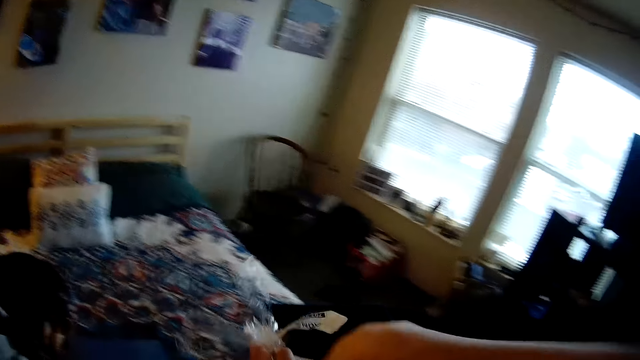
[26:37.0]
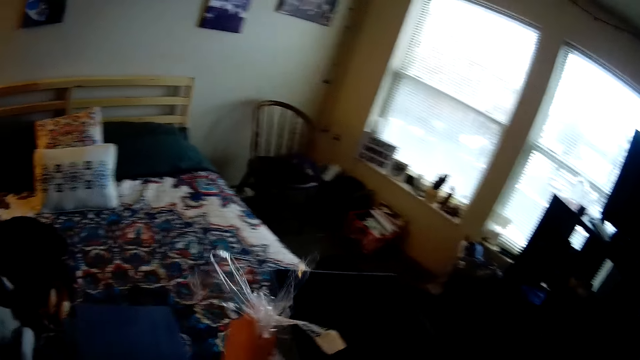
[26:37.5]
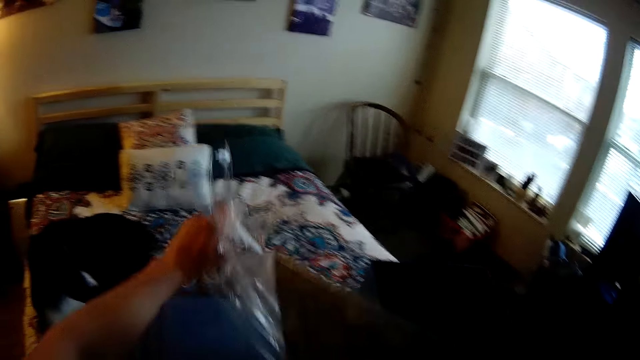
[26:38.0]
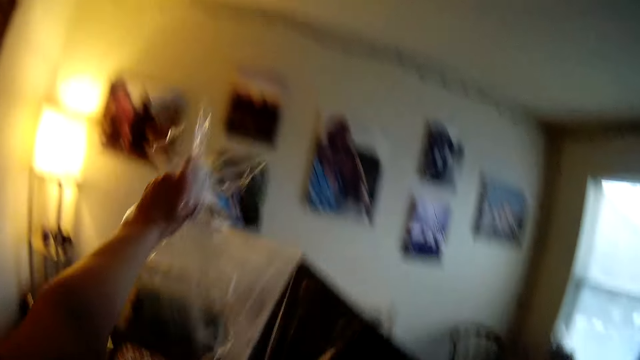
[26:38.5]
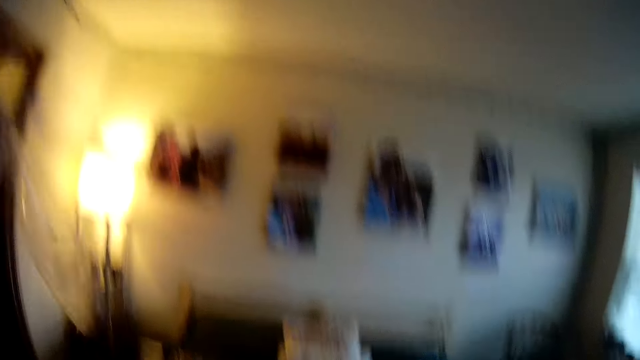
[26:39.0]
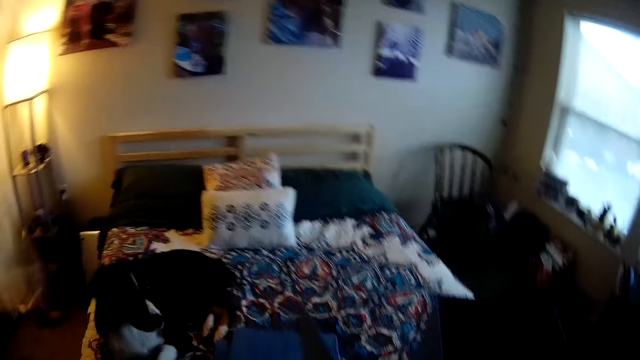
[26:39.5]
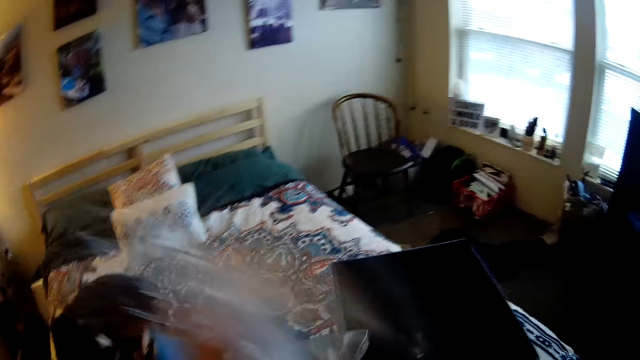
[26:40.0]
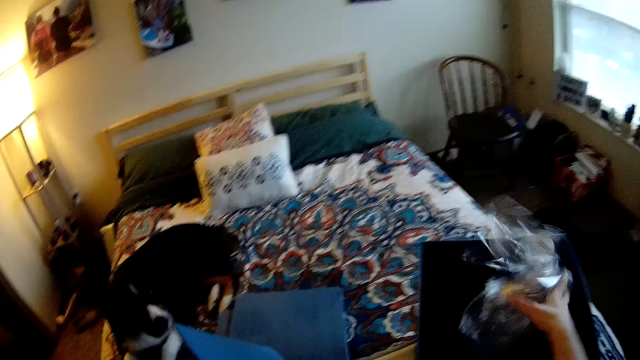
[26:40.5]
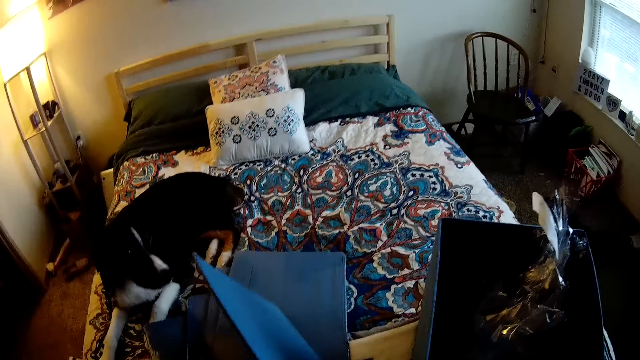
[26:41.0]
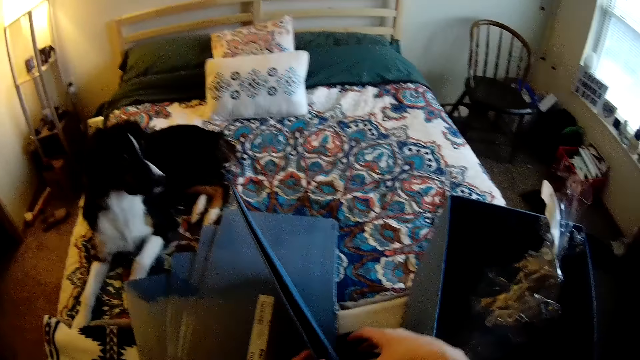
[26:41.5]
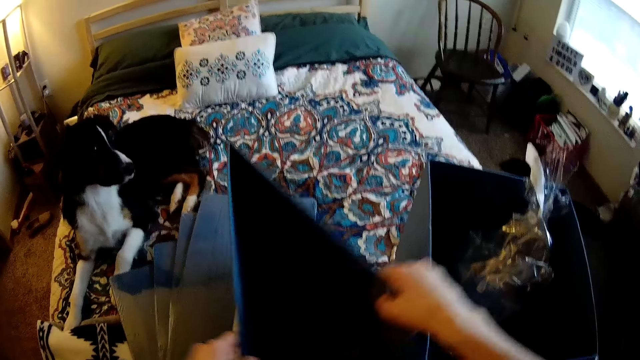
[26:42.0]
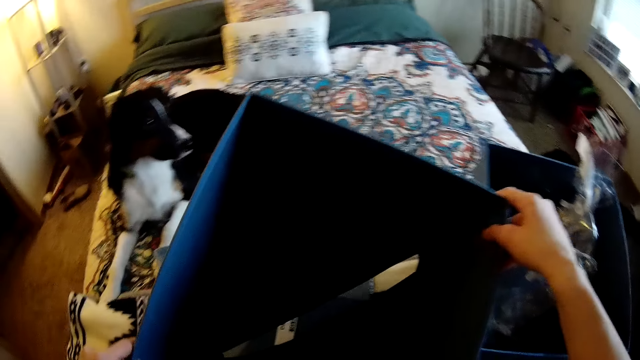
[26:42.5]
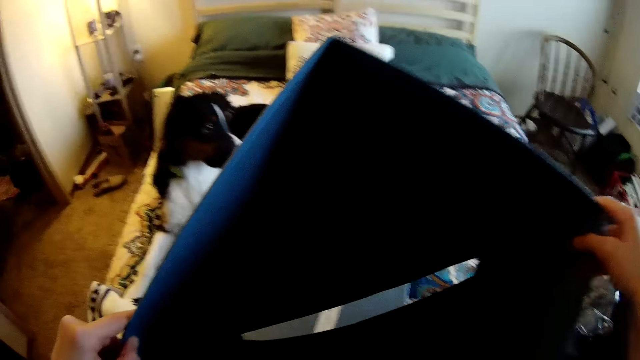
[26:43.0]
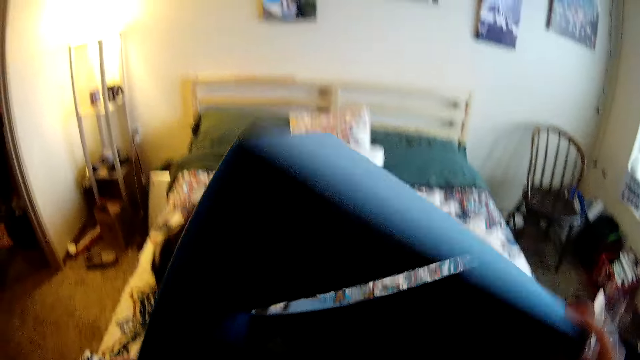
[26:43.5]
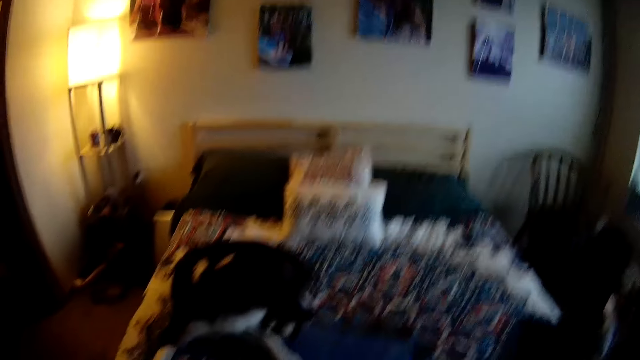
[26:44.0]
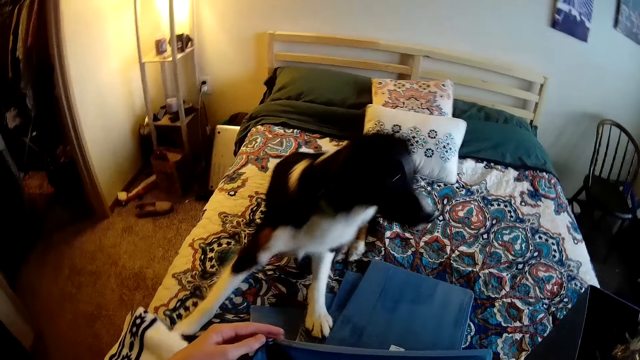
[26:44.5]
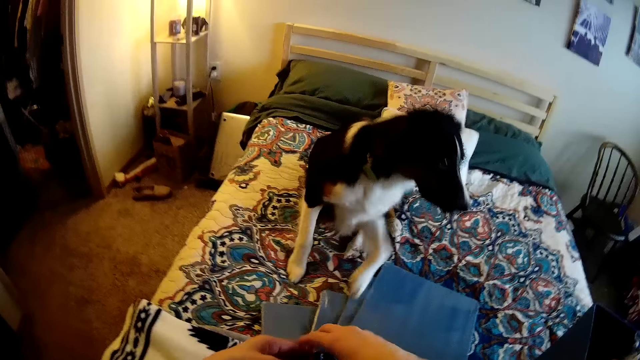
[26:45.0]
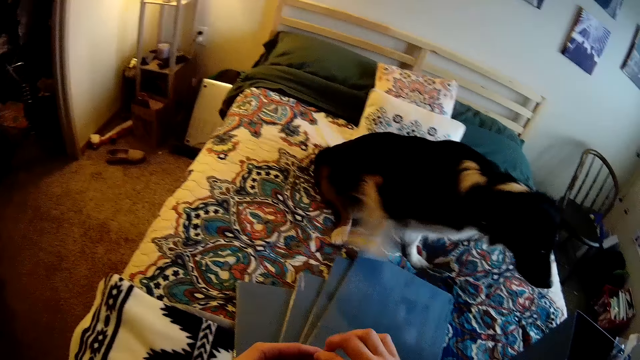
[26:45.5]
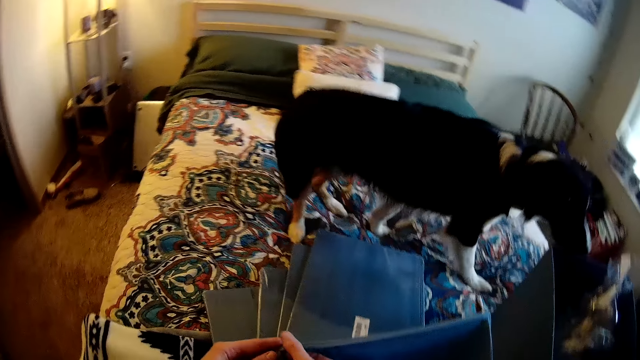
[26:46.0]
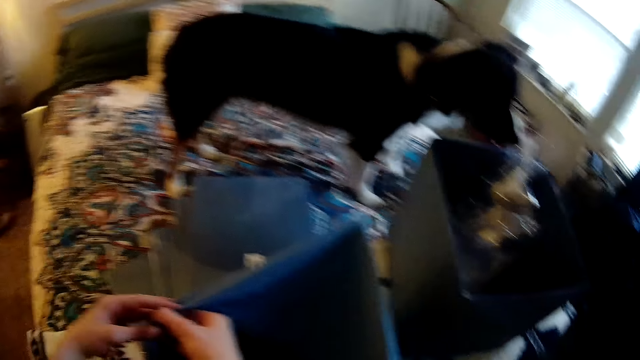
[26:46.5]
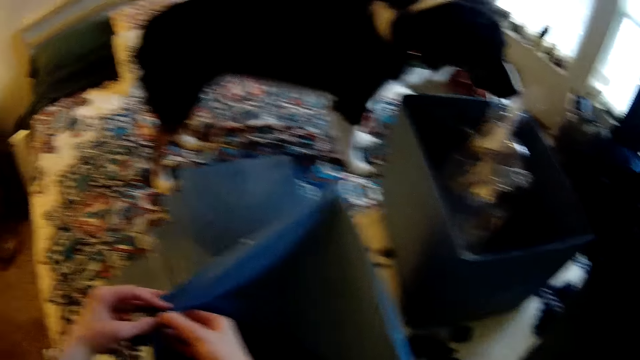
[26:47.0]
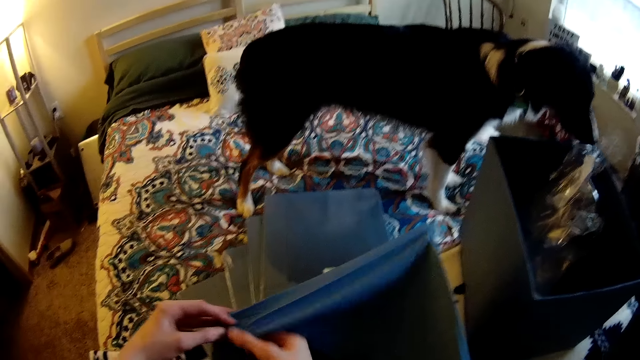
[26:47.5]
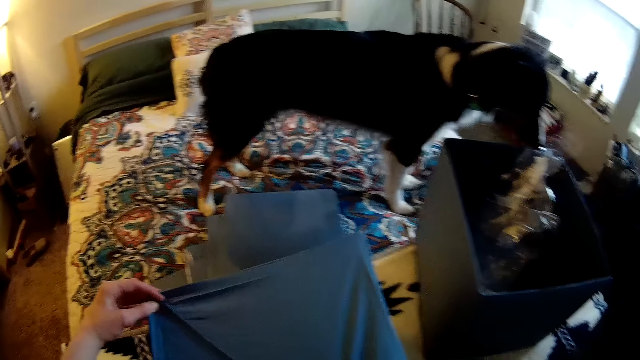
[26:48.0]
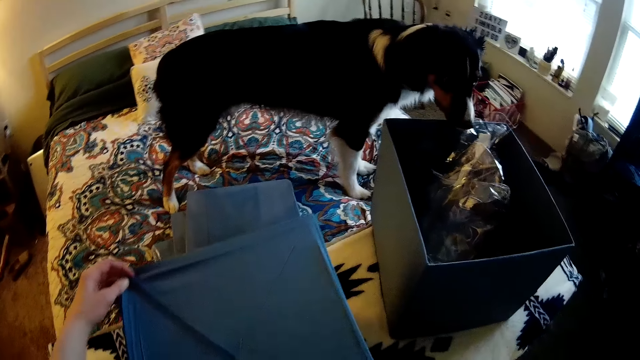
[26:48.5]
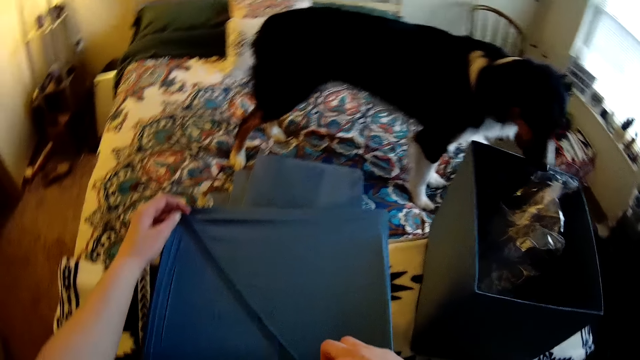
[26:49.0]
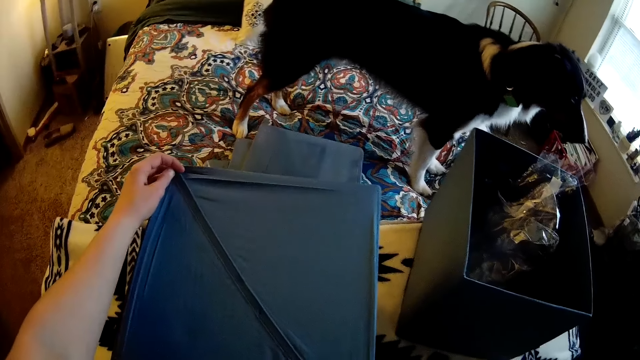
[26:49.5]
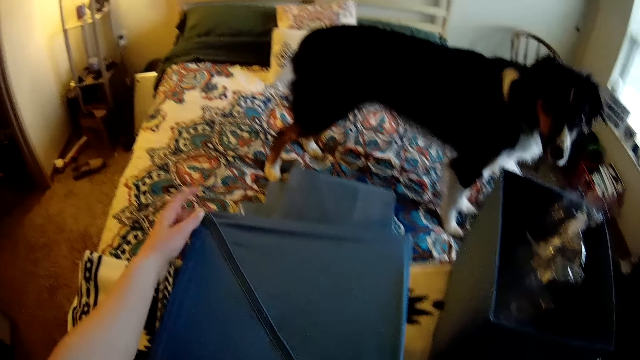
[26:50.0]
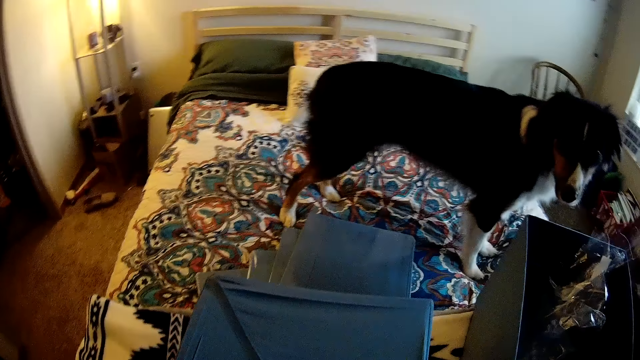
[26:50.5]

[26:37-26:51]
The camera wearer removes the seal on the box. They throw the seal in the box. They unfold the box. They overturn the box. They zip up the base of the box.

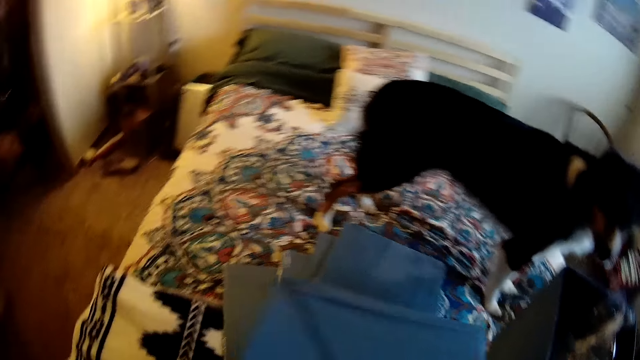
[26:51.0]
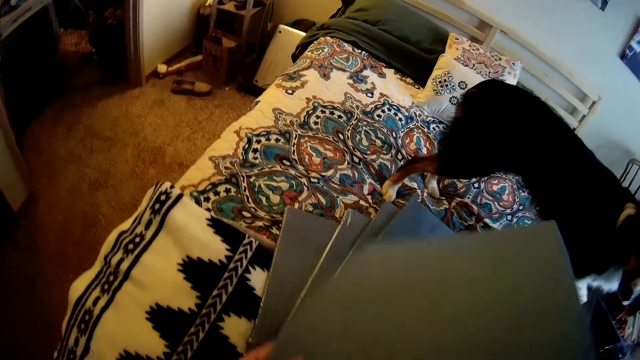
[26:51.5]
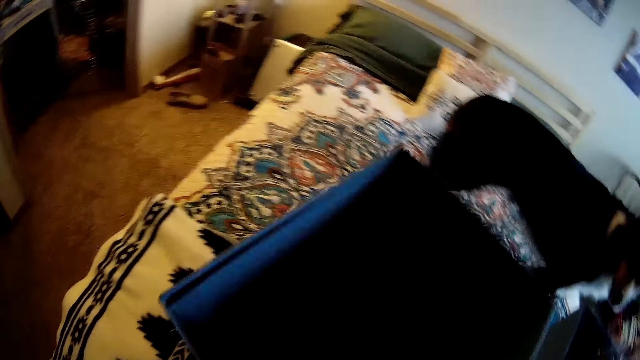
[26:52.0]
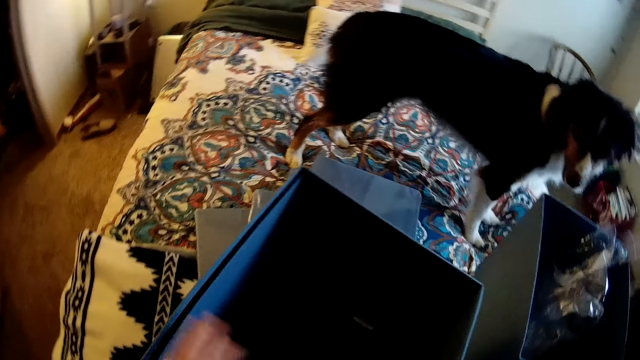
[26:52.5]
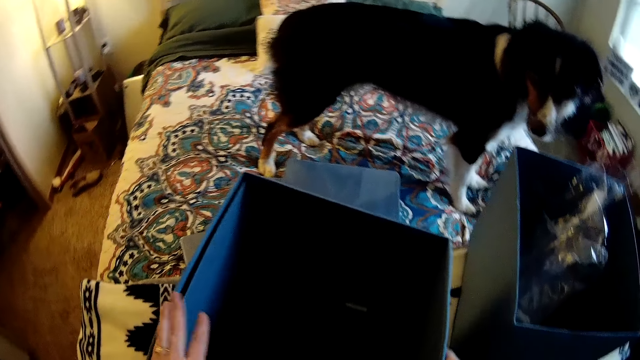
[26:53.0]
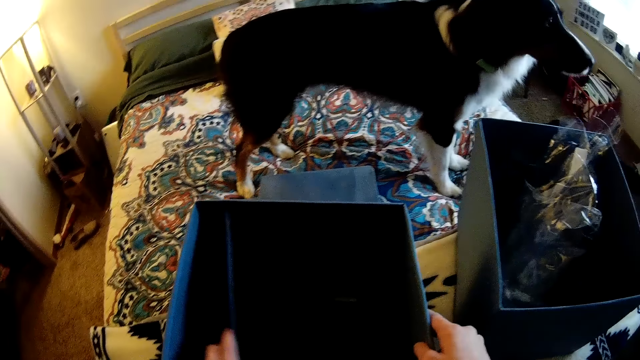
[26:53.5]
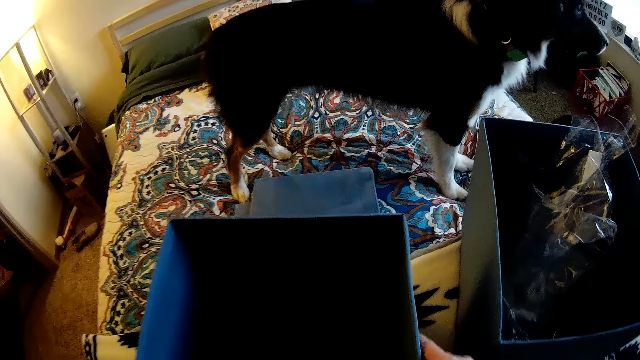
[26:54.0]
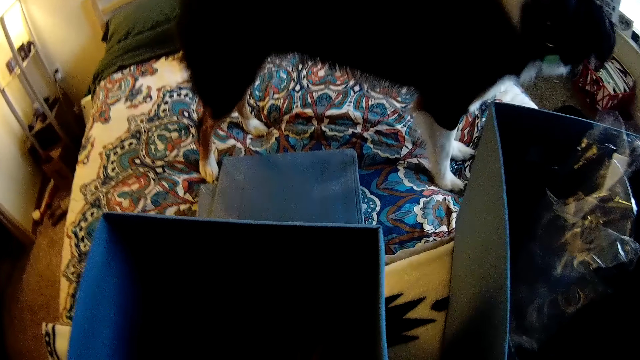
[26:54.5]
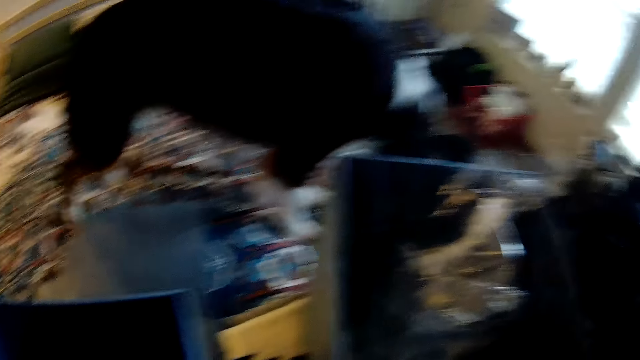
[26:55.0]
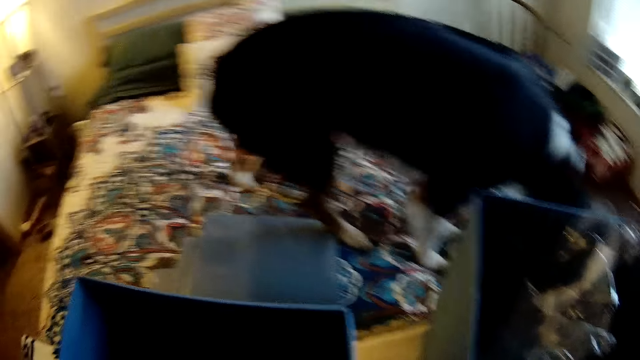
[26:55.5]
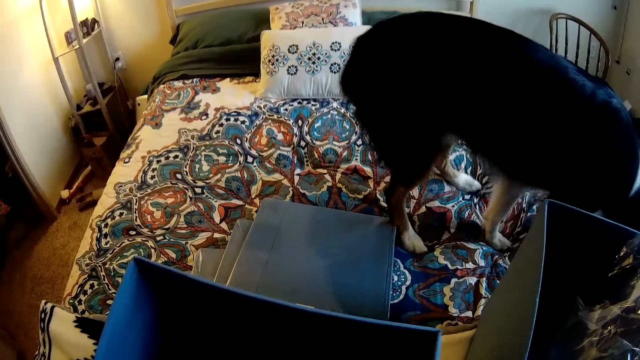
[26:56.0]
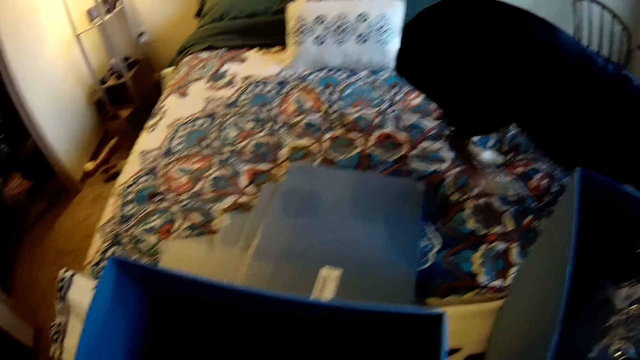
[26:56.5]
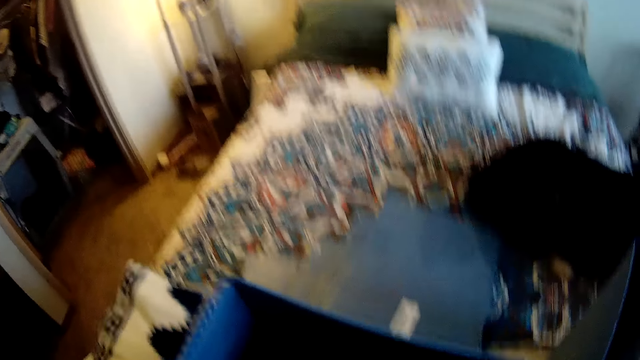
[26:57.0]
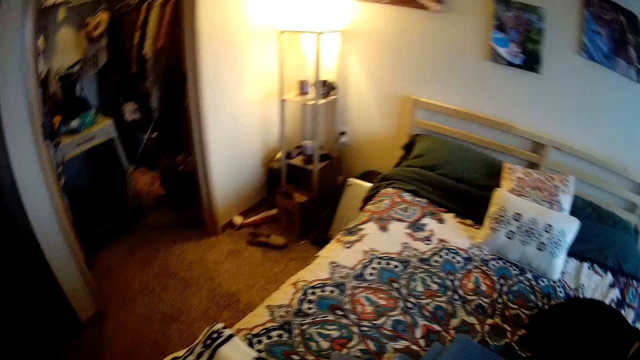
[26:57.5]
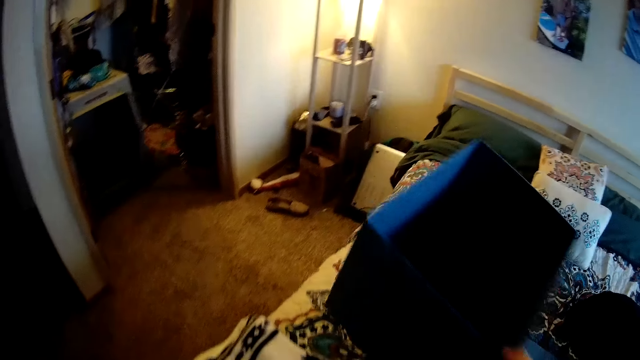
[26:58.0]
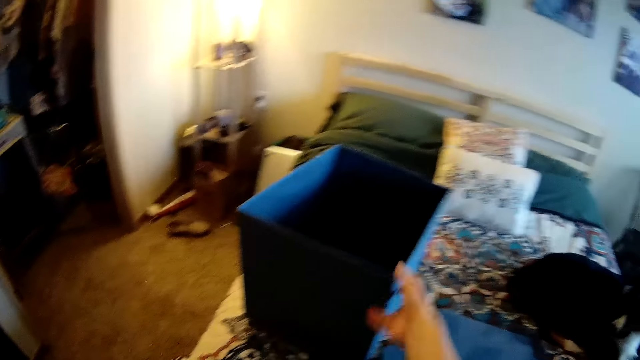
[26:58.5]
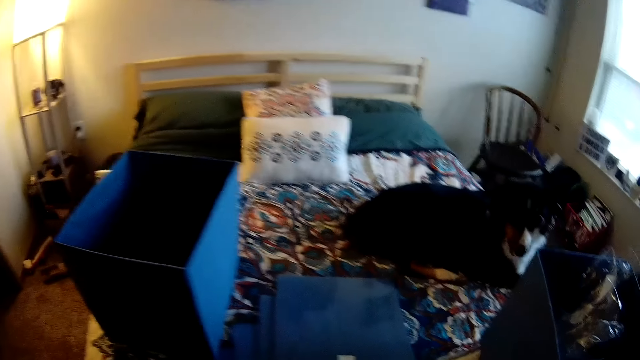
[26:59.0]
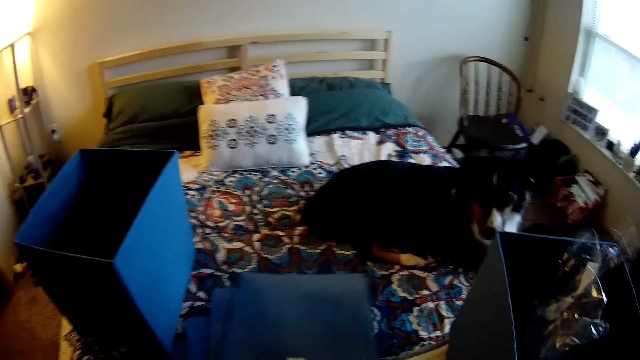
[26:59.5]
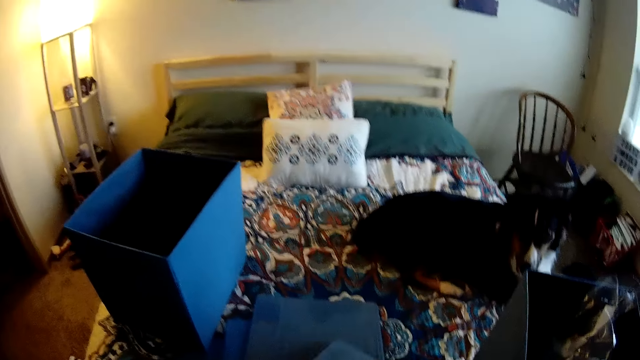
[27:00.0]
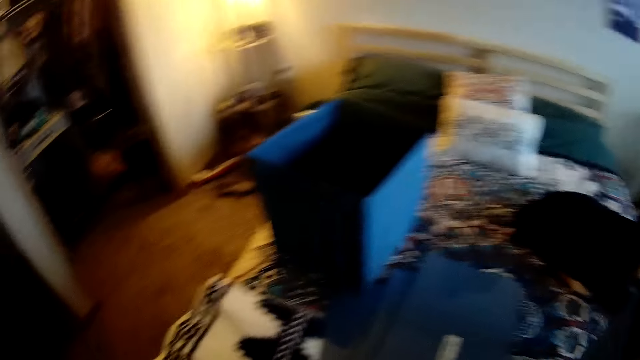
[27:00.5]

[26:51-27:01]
The camera wearer turns the box upright. They move the inner part of the box. They flip the base cover of the box. They put the box aside. They pick up a sealed box.
